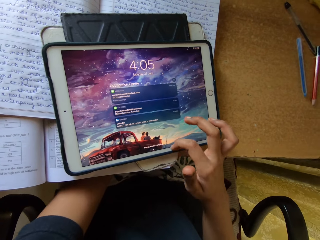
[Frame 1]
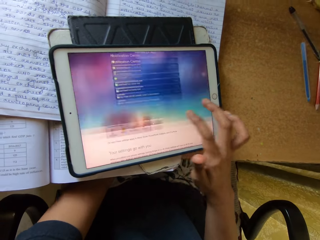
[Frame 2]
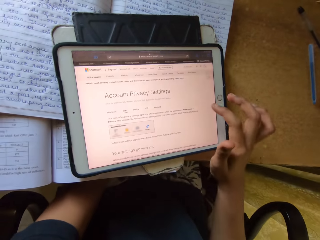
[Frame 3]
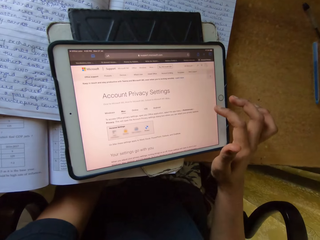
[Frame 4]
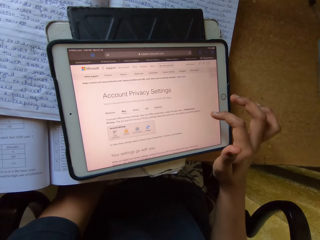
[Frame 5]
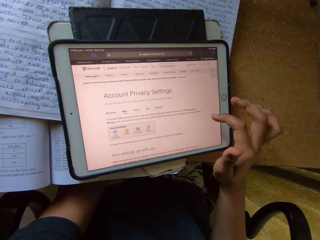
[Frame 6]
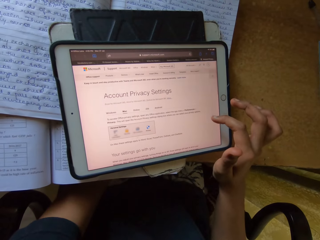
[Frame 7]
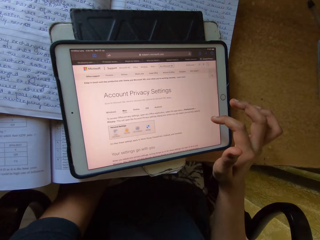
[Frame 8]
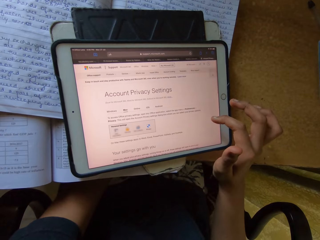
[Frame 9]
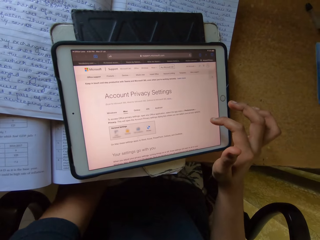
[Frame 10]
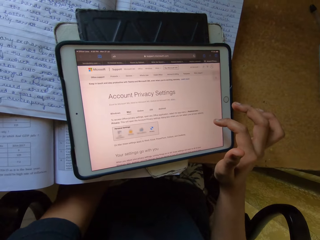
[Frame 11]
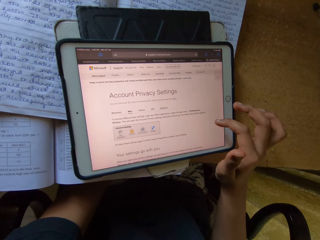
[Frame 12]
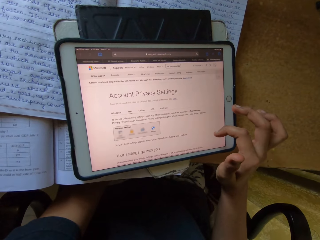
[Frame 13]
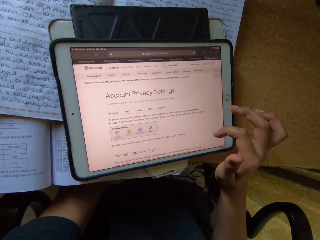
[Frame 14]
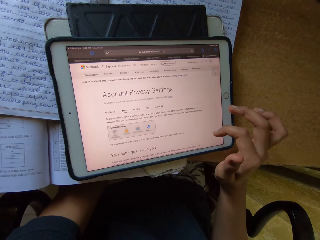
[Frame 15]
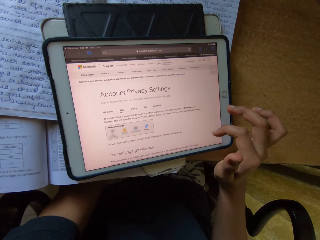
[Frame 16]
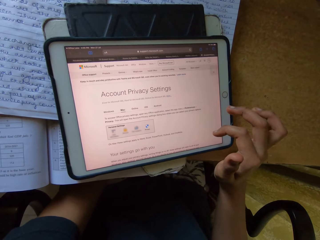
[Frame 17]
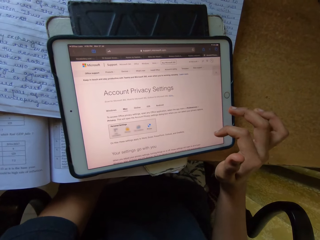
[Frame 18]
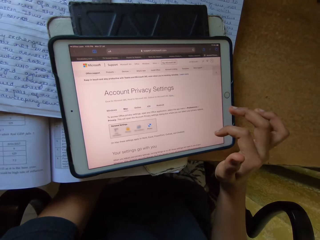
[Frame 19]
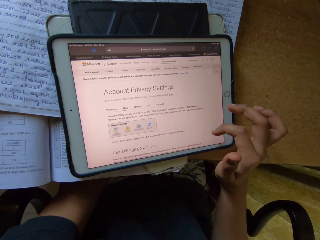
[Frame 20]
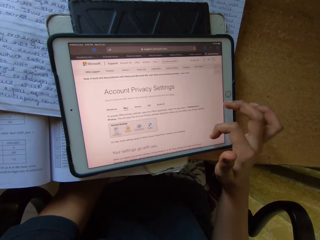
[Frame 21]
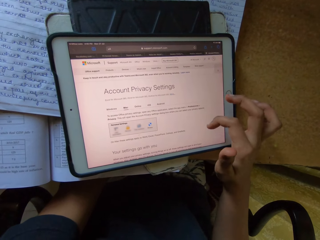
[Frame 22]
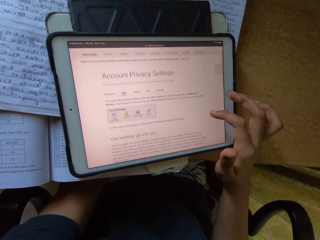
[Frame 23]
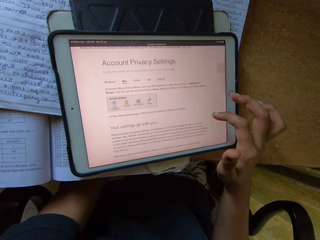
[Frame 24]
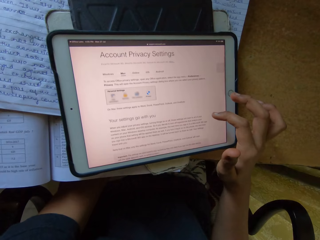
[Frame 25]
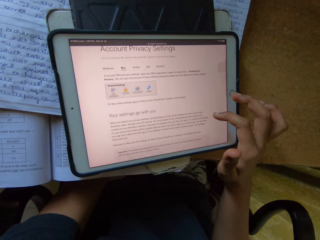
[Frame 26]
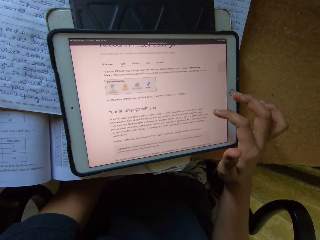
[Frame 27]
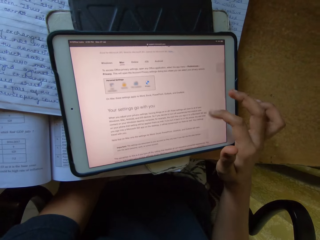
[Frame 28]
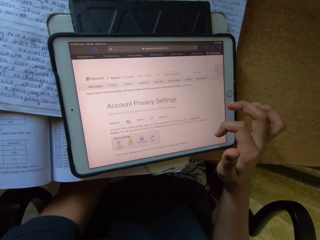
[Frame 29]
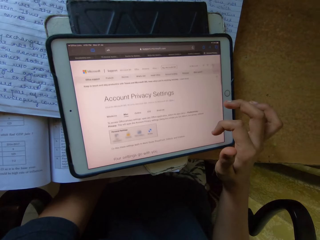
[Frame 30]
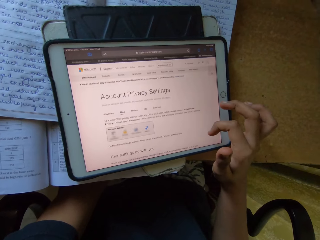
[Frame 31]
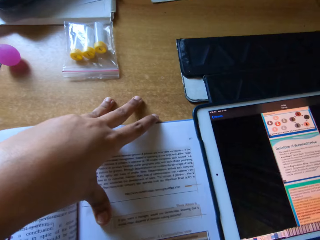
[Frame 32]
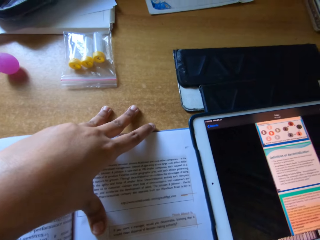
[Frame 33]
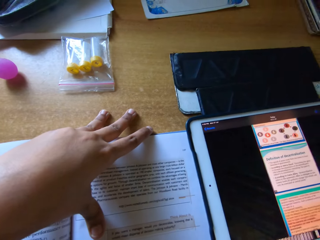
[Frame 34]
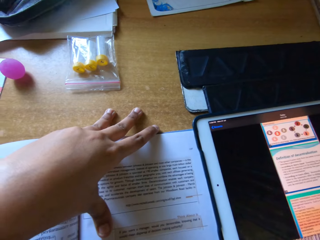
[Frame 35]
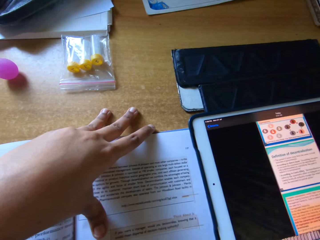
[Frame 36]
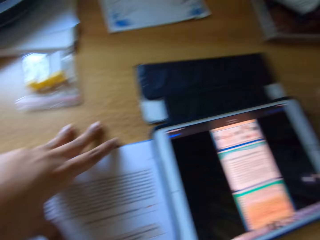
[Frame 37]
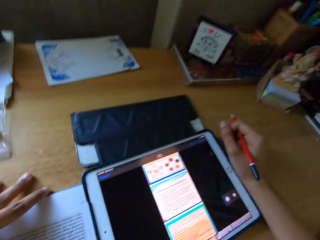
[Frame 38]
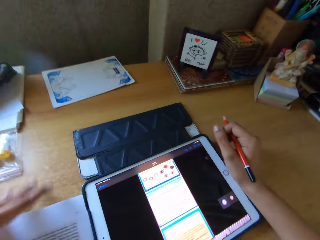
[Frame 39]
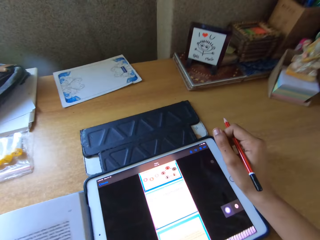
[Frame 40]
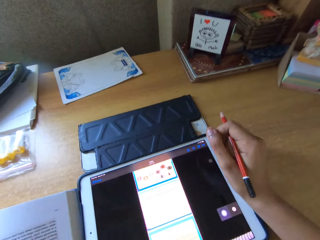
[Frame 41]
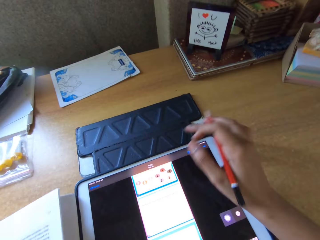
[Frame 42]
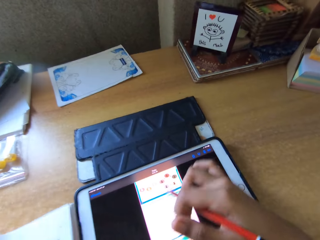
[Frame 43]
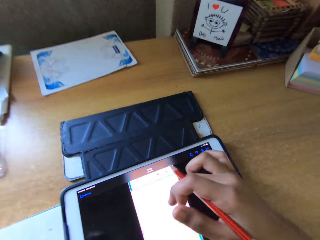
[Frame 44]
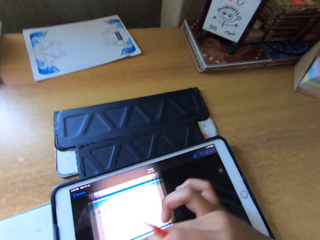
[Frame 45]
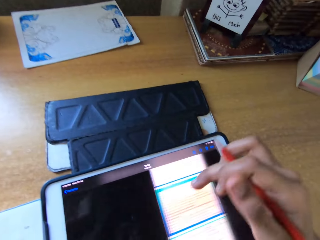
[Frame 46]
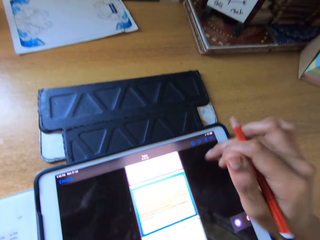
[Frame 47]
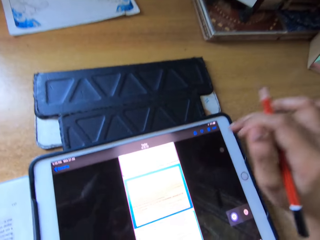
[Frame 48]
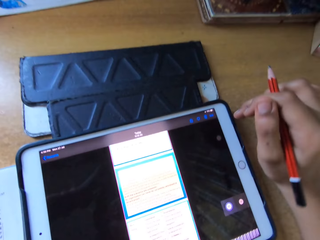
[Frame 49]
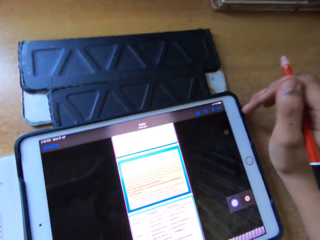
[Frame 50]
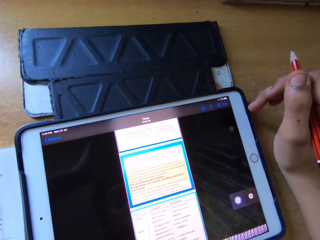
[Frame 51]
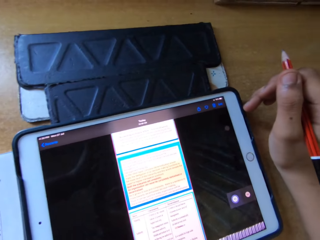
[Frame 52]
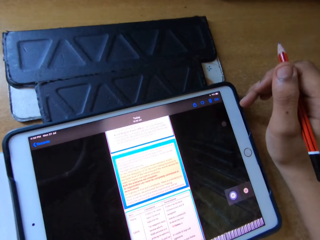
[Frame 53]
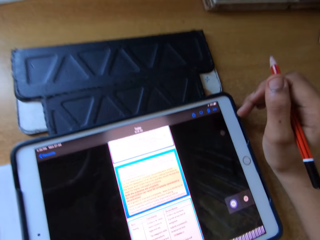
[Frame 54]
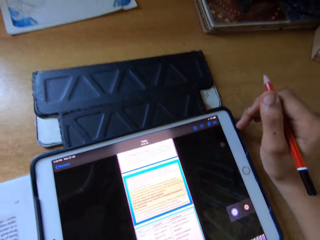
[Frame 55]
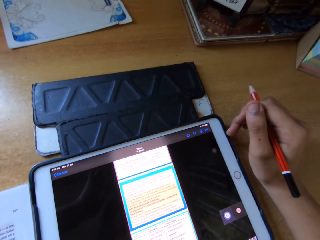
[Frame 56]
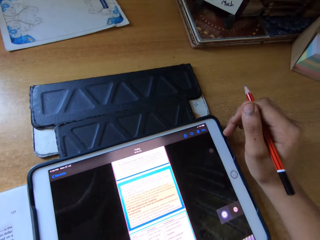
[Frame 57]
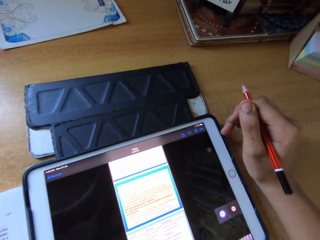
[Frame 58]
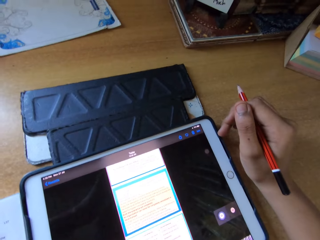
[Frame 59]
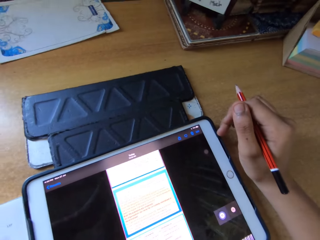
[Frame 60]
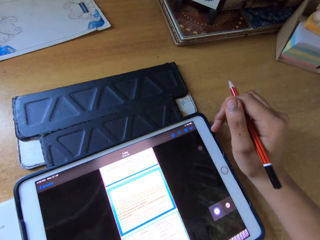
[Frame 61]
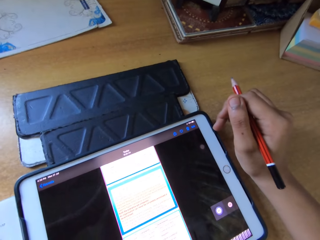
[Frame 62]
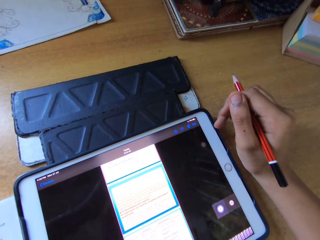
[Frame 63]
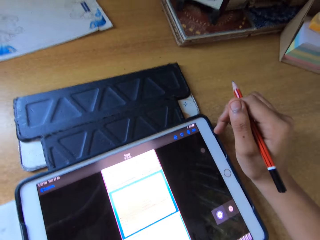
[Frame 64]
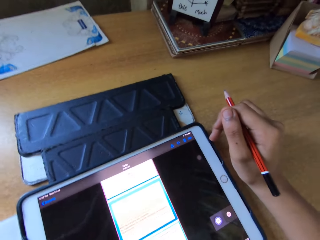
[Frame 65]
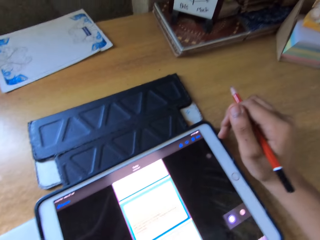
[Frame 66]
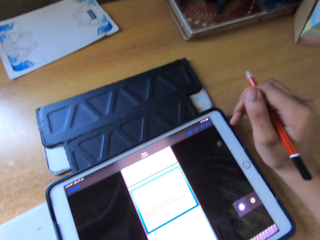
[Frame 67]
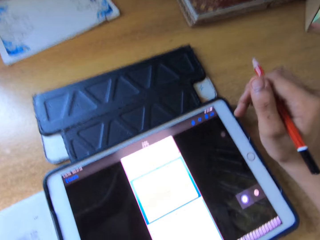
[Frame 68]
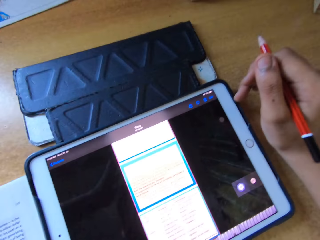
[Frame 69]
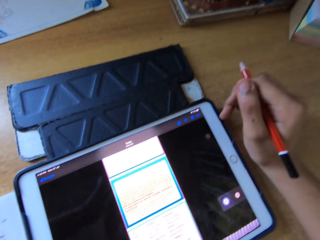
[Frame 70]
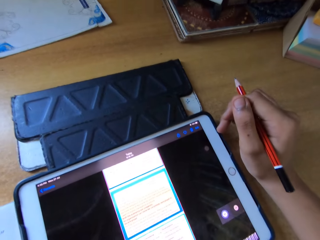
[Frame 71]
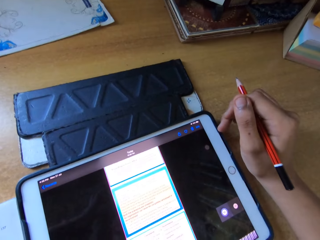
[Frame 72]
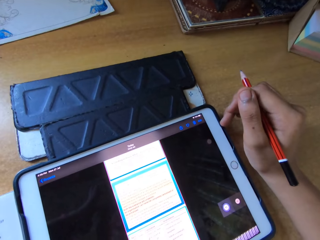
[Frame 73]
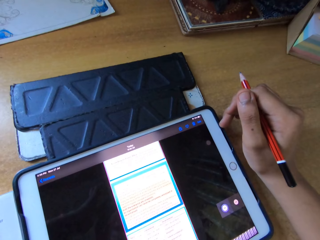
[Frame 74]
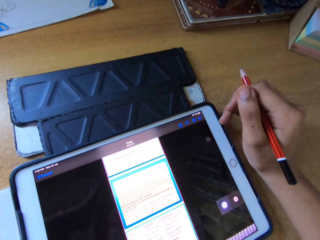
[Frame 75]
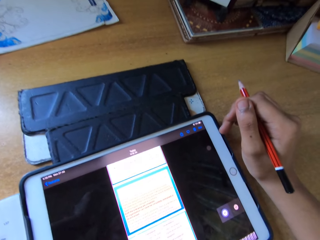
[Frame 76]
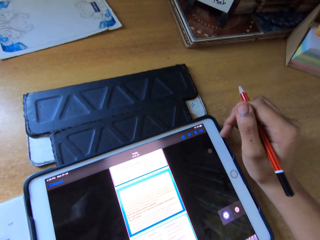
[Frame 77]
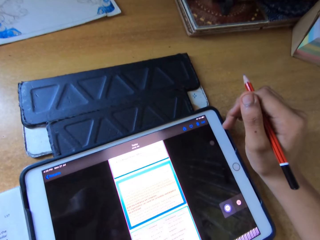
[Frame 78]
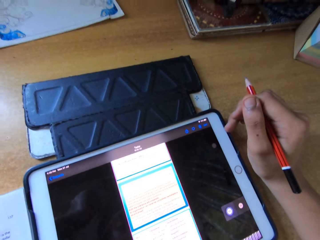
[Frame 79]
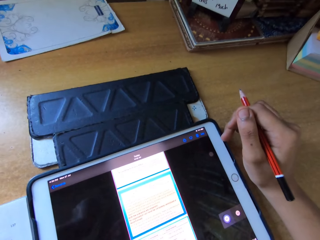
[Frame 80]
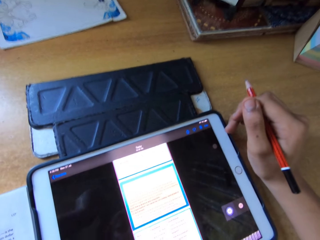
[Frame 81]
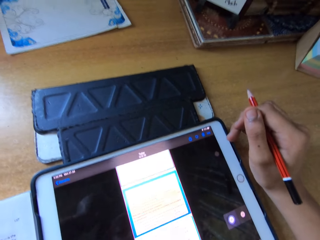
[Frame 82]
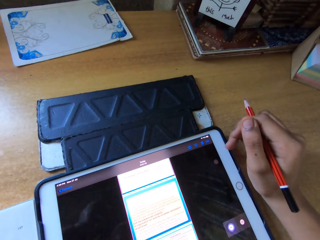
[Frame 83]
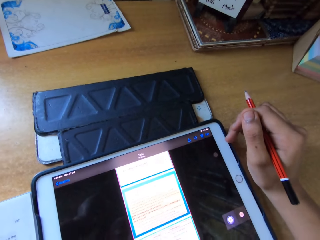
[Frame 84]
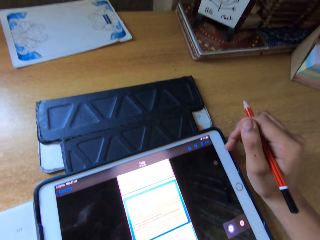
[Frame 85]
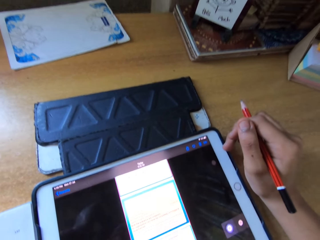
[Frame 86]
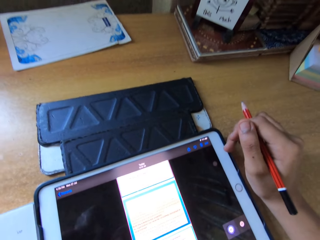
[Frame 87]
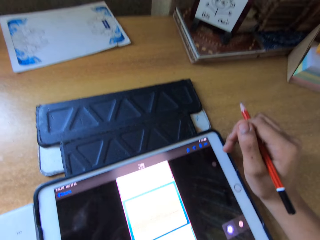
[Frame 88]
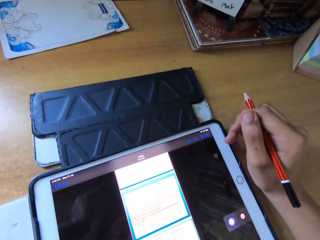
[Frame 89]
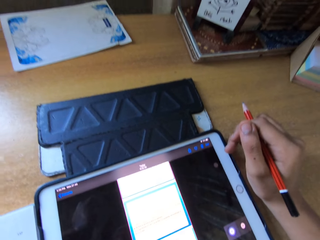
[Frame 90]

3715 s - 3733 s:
The camera wearer scrolls the phone or tablet. They read a book. They scroll the phone. They read the text in the tablet.

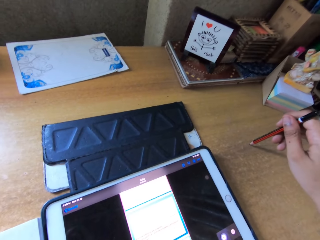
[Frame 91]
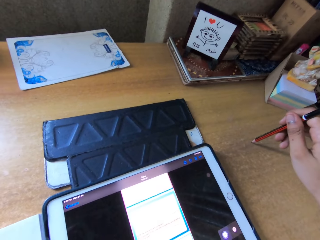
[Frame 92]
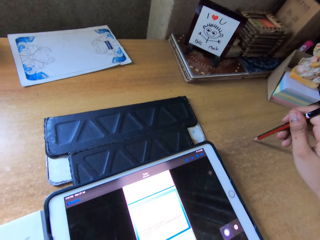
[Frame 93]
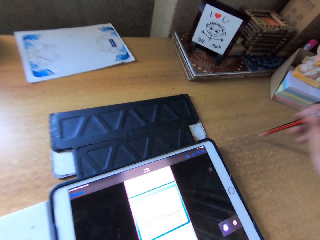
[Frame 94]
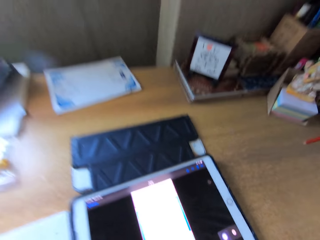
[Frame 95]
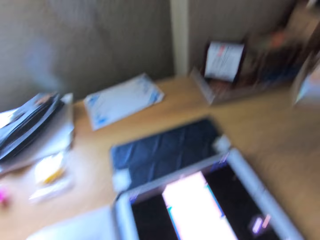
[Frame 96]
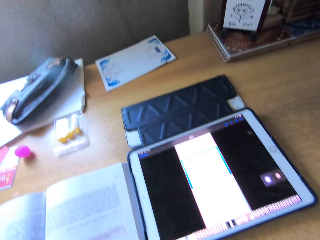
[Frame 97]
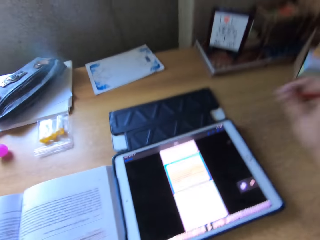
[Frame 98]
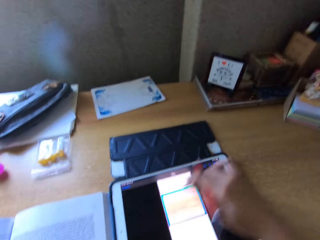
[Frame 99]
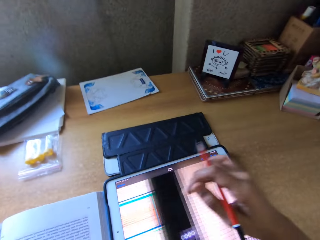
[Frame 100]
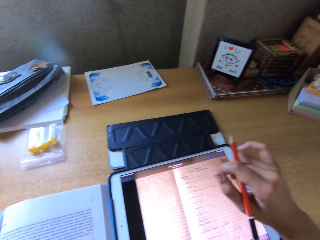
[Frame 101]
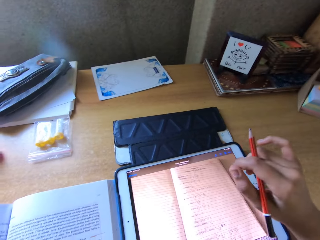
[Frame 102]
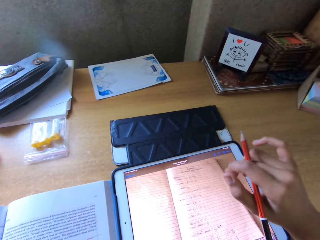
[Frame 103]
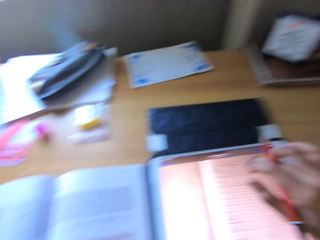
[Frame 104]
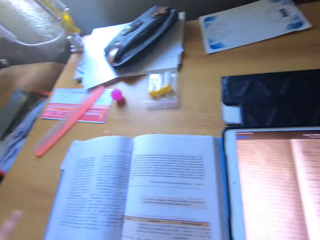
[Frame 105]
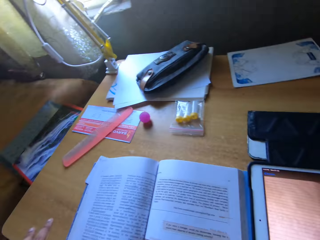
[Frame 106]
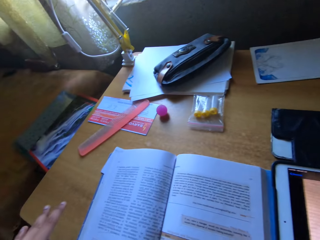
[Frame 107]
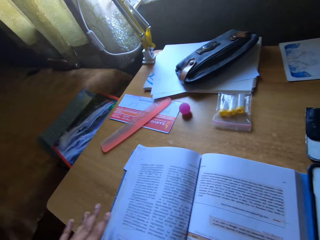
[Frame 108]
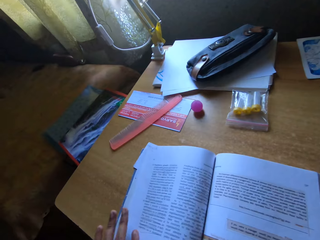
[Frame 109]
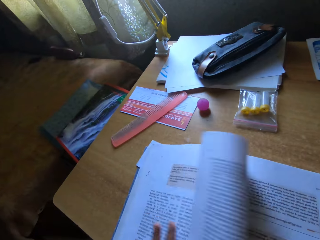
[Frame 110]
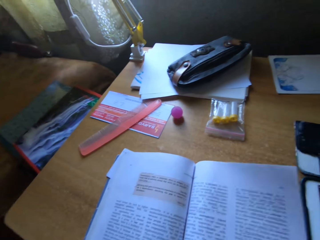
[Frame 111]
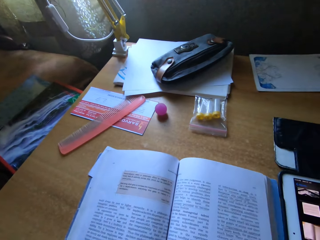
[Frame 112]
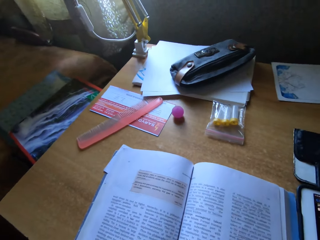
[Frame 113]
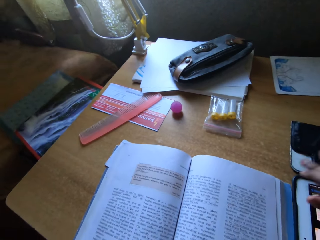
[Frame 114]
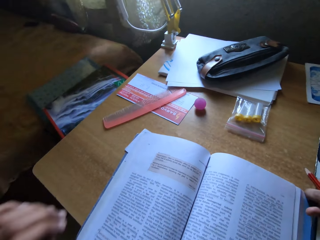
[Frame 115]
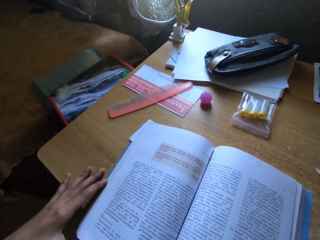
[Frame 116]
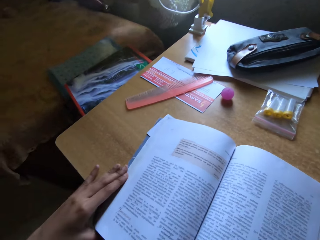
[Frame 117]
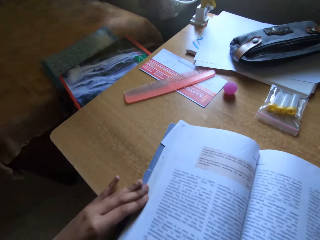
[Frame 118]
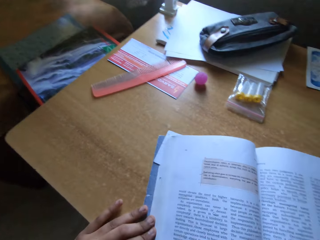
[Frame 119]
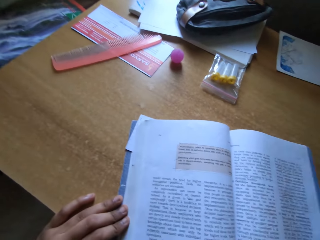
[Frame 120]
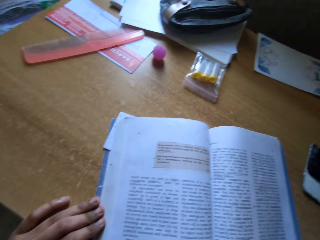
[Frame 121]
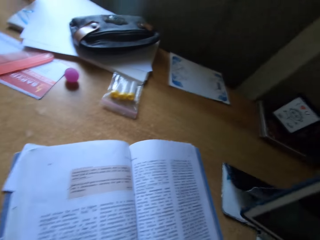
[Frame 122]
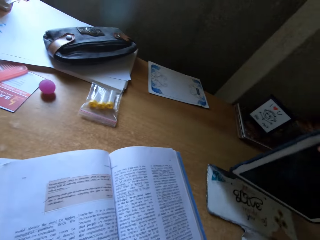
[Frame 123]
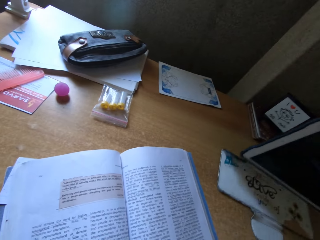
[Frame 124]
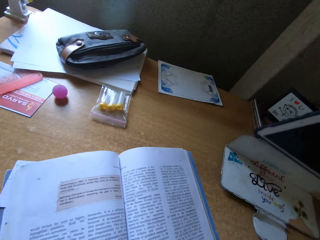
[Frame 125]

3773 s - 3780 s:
The camera wearer operates the tablet on the table. They look around the table. They open the book page. They read the book. They move the book on the table.
